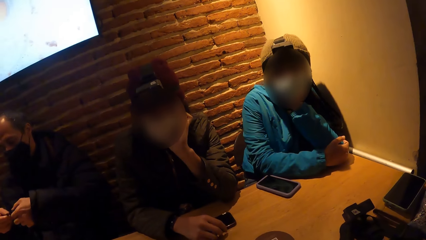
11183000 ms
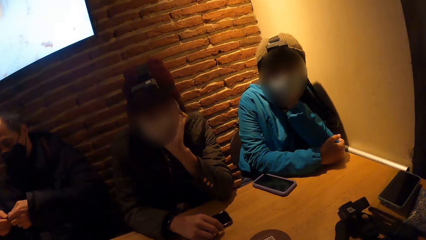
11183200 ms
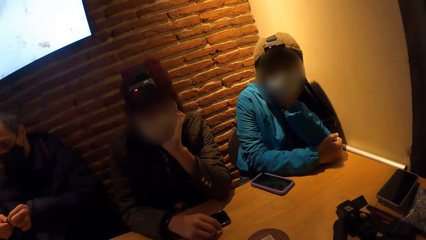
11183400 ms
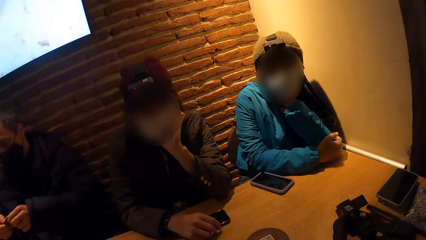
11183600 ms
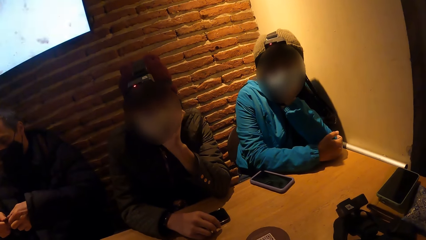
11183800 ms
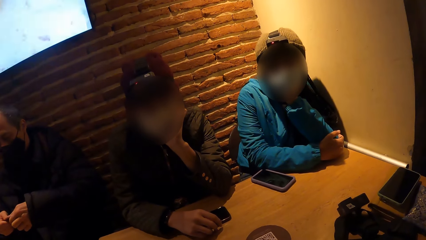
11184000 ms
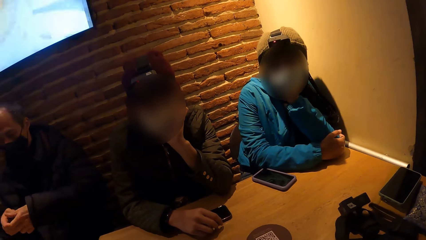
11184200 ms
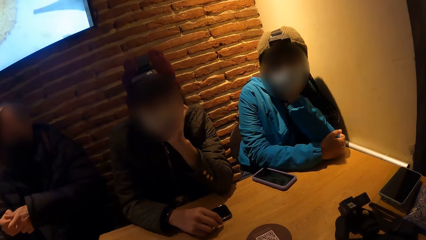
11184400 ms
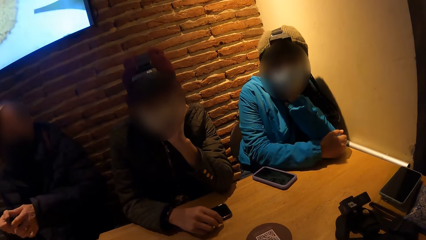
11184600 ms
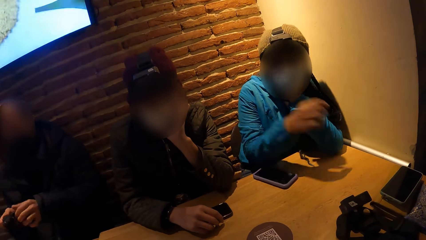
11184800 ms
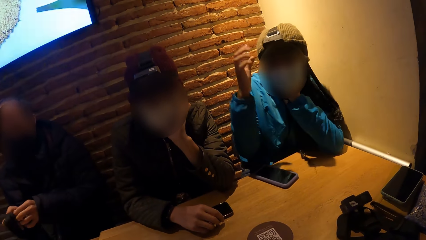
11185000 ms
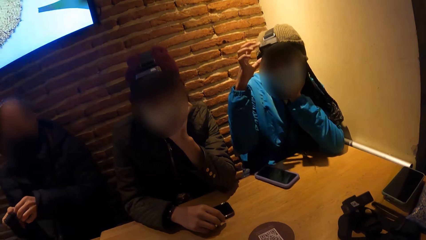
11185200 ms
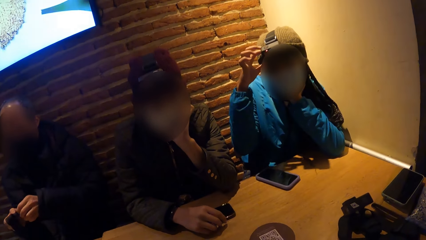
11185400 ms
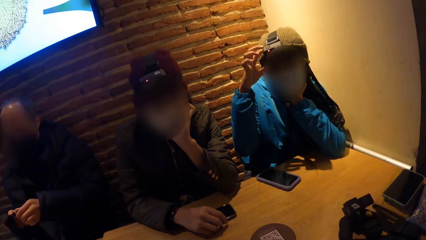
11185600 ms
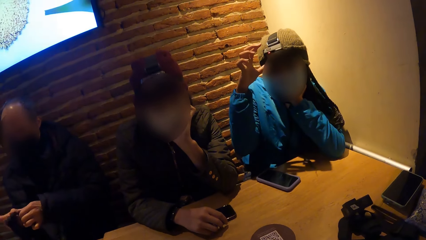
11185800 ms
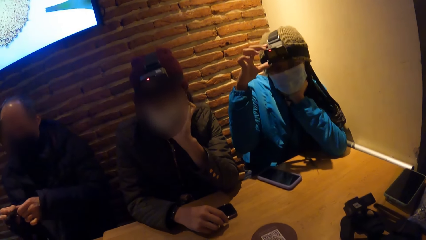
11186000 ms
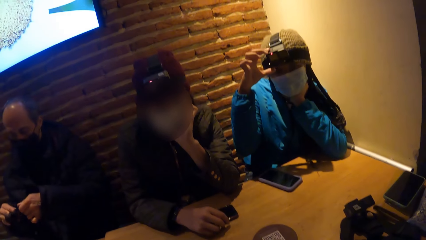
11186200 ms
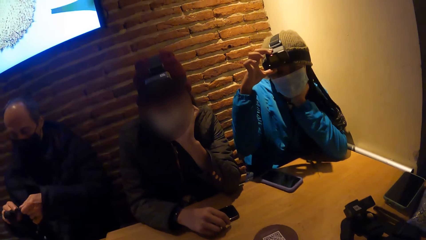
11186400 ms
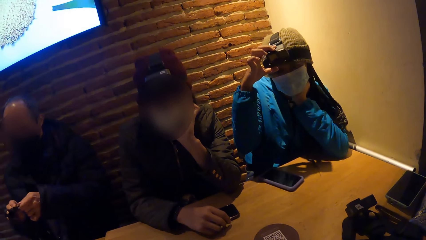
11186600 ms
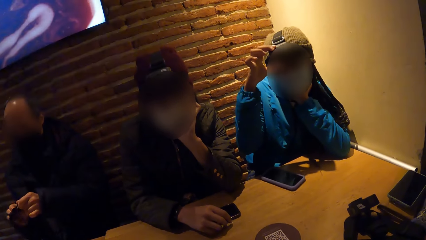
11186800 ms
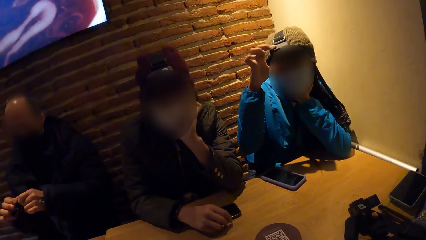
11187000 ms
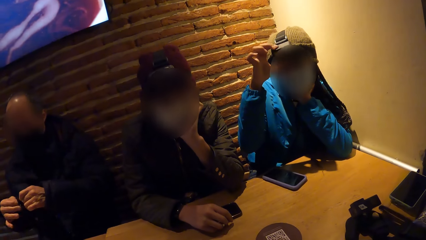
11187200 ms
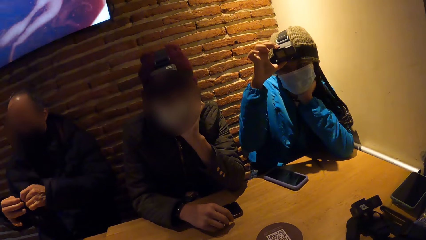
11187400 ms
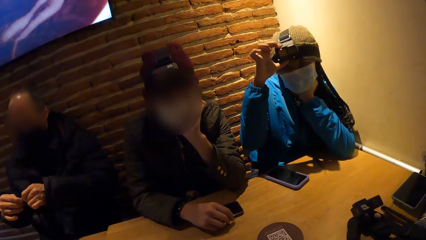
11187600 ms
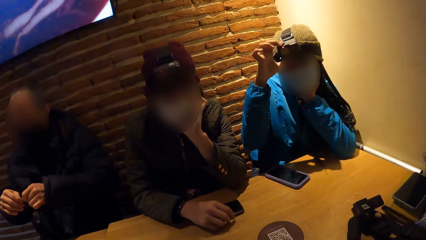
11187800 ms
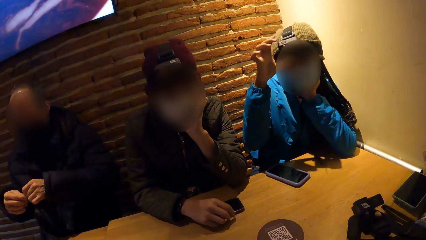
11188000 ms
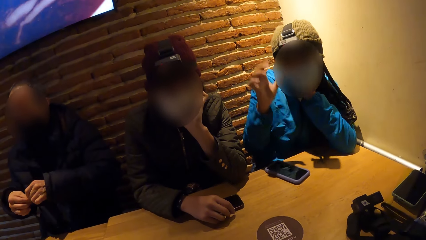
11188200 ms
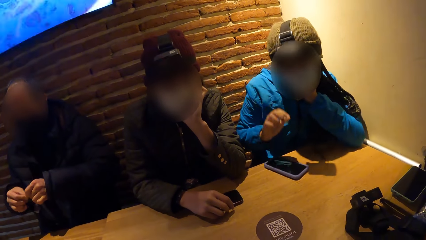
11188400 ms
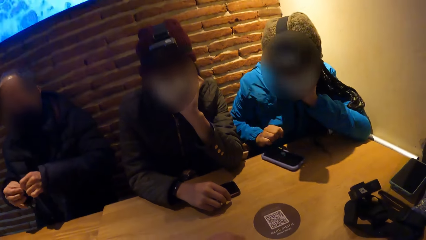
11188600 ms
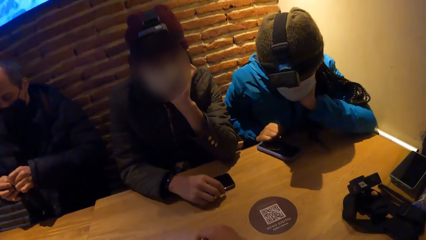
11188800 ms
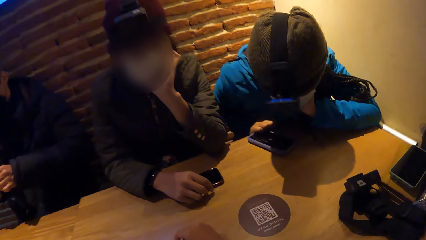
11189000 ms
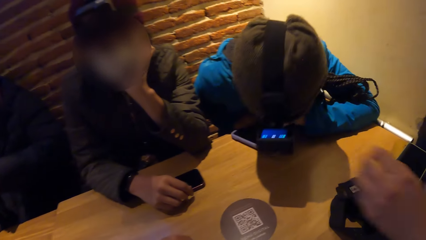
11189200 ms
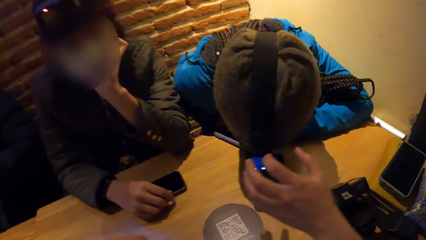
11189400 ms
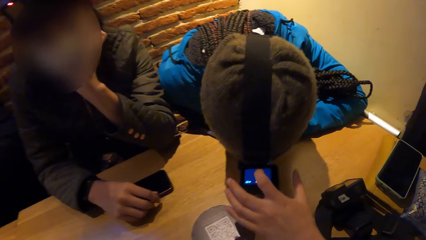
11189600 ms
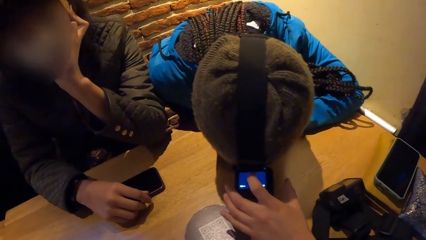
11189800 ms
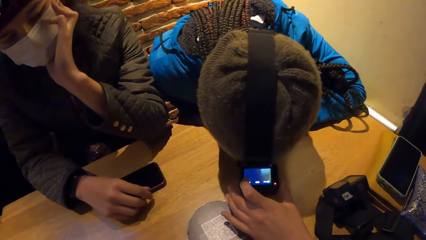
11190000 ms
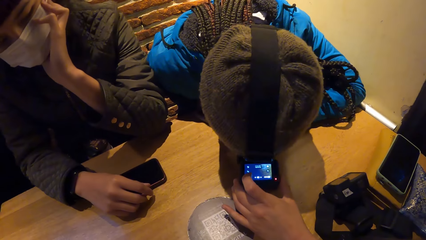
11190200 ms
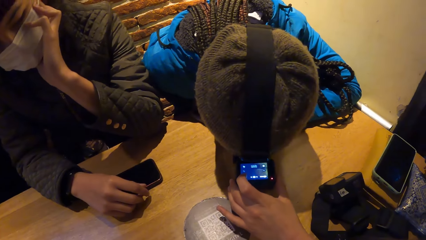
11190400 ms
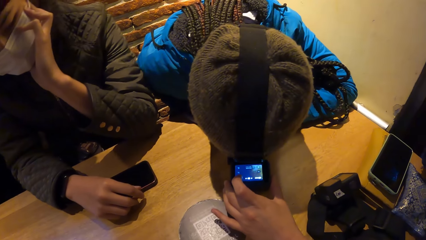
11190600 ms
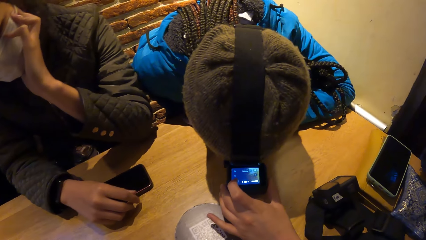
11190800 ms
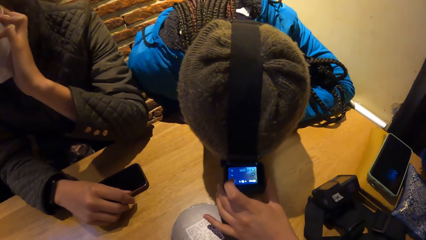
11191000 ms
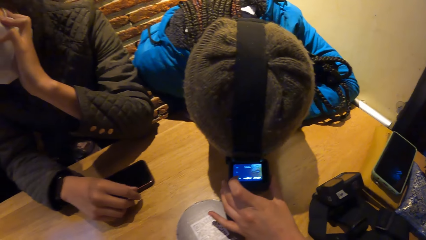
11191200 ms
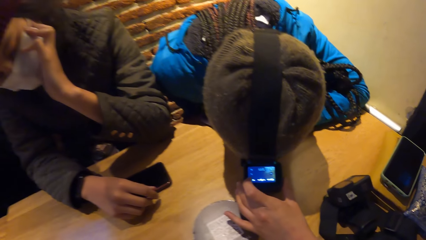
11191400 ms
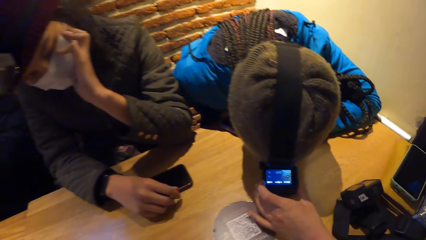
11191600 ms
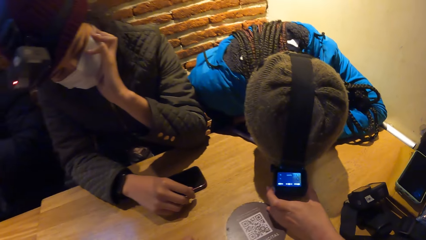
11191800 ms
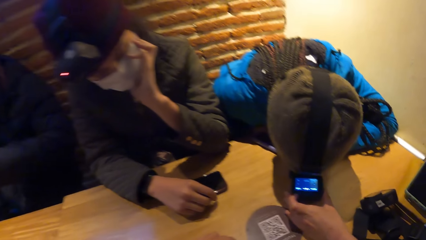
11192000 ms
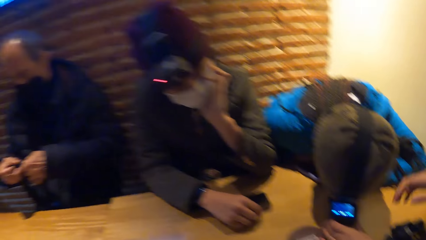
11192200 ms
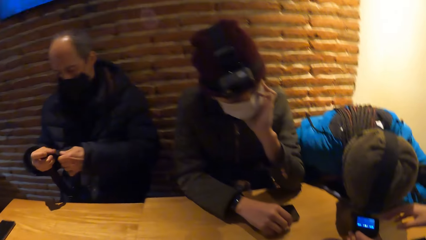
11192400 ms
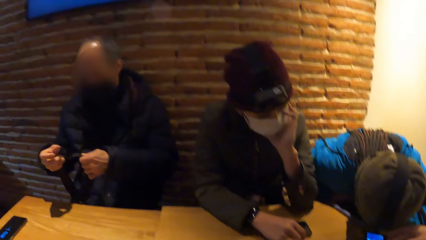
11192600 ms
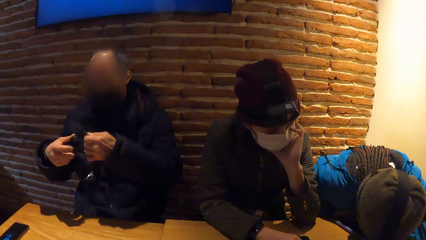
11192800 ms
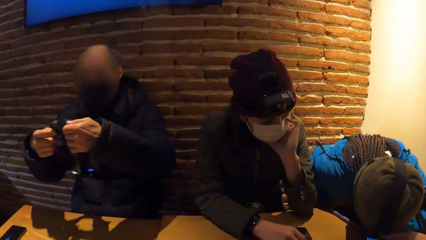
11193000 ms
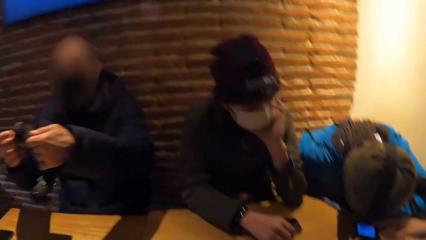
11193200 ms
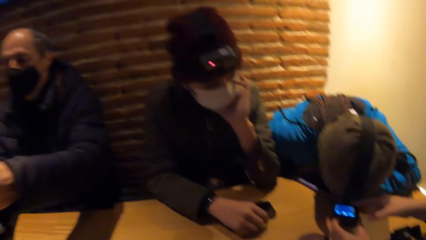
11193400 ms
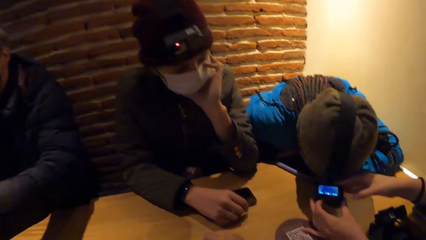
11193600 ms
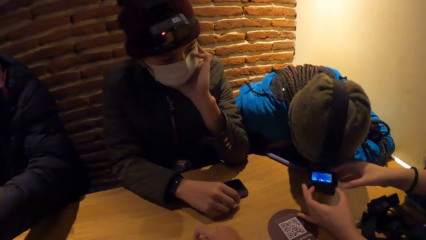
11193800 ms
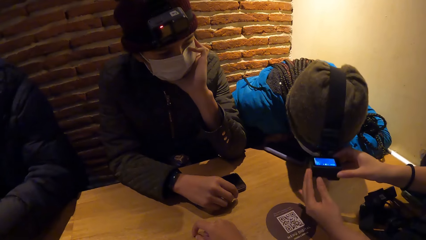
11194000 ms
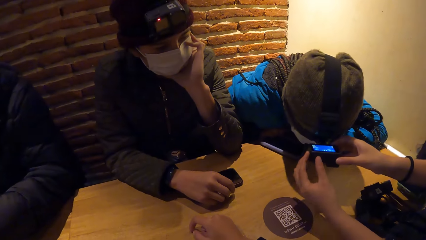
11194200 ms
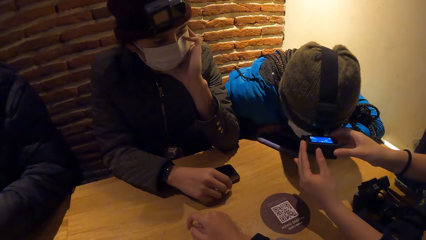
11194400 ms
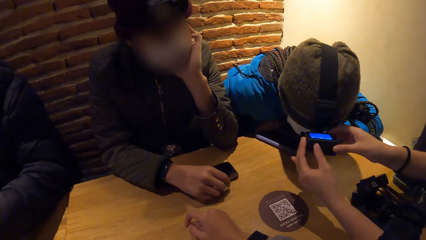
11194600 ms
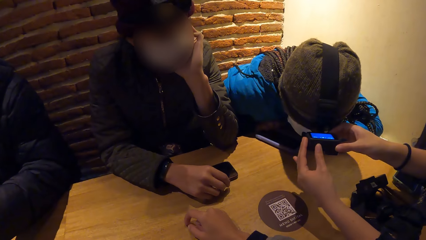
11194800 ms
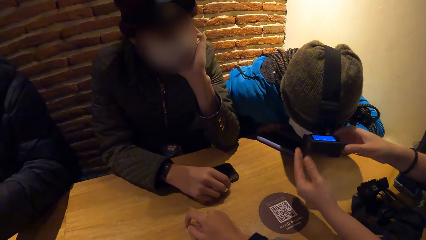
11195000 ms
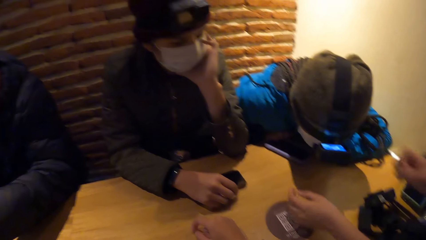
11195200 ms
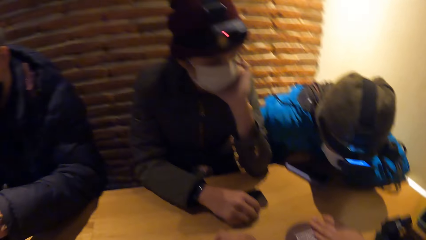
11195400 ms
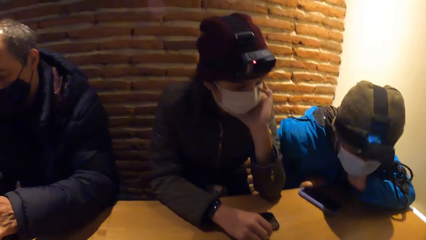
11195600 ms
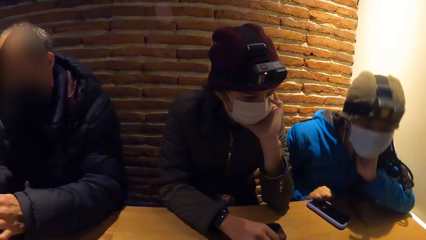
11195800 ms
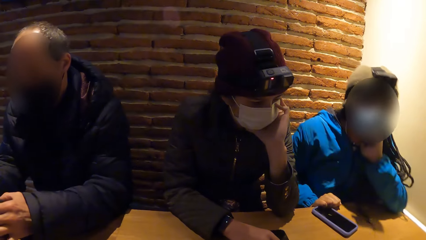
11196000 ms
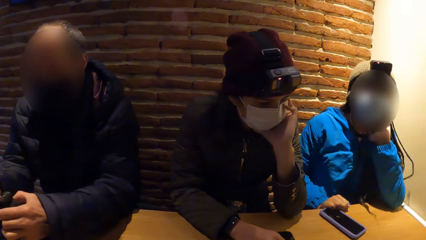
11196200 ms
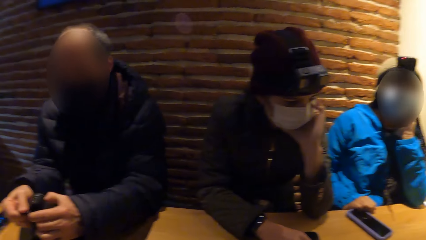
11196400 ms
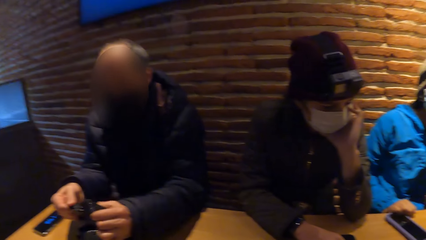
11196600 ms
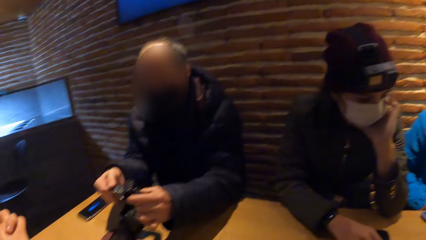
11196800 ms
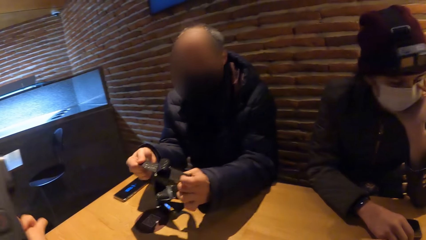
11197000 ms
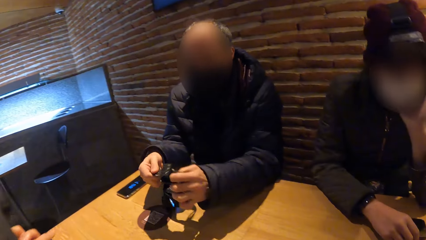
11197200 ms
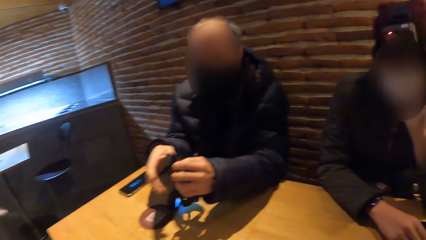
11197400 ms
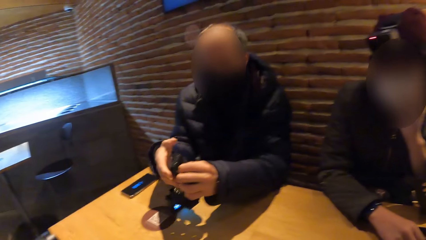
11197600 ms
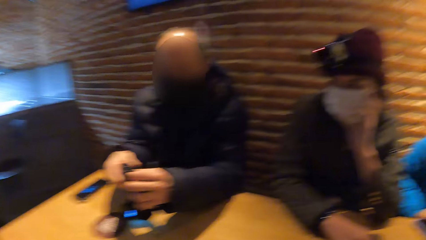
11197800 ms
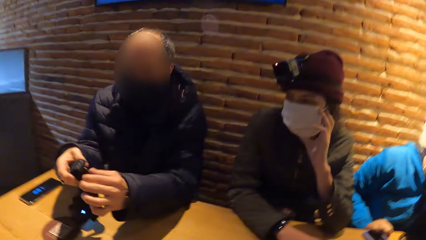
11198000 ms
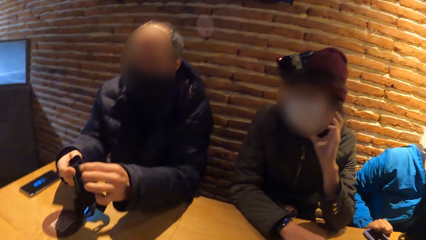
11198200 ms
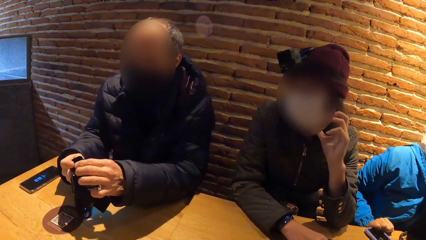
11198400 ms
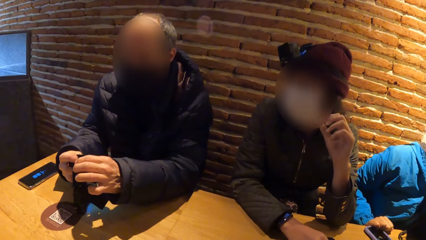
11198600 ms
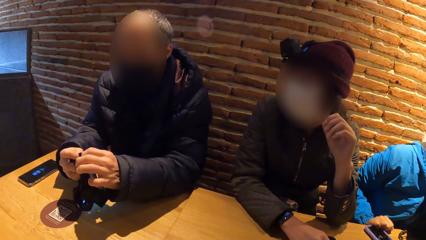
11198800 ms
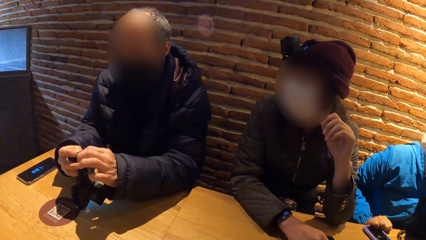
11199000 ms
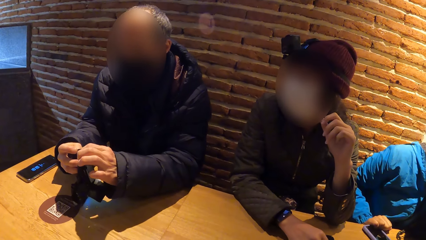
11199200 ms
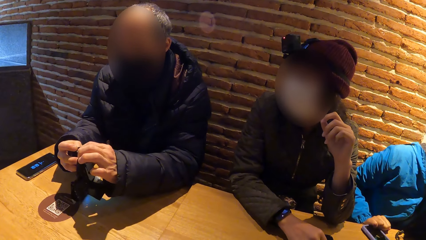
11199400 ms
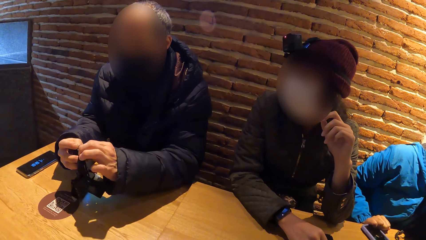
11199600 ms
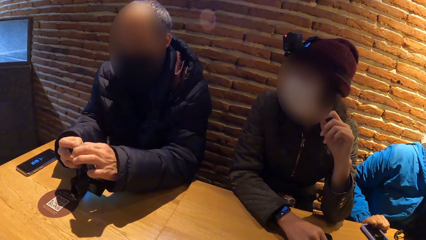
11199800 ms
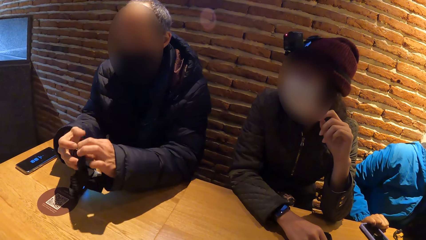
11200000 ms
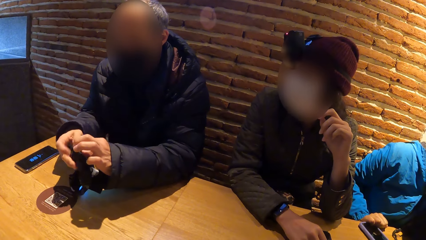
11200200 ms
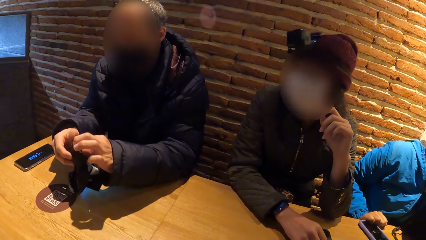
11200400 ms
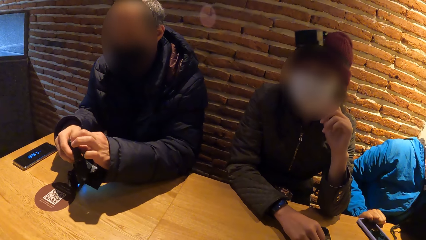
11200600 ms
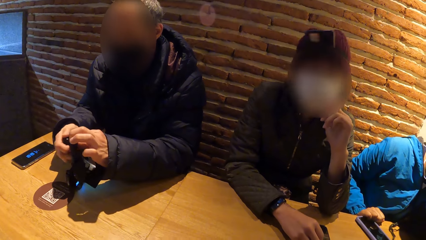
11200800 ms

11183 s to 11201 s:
A woman lifts her hand and adjusts the camera on her head with her right hand. The woman puts down her hand and leans towards the camera wearer. Another woman presses the camera on the first woman's head with her left hand. The other woman touches the camera. A man holds the camera. The other woman adjusts the camera on the head of the first woman with her hands.
